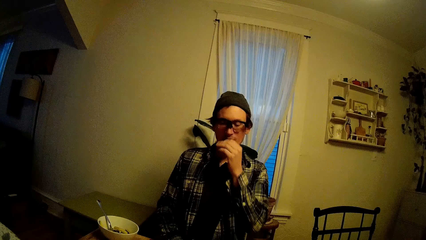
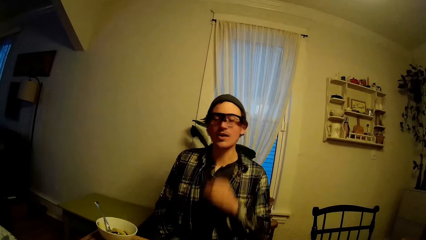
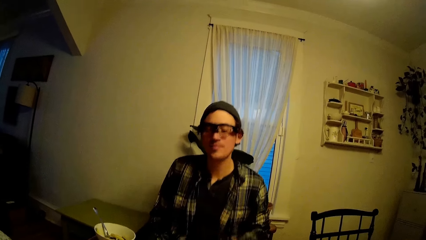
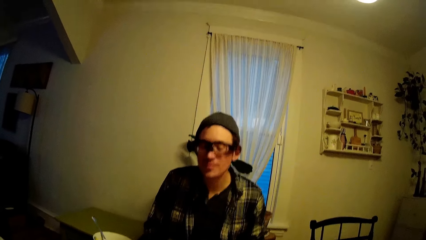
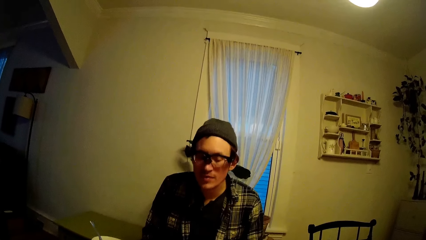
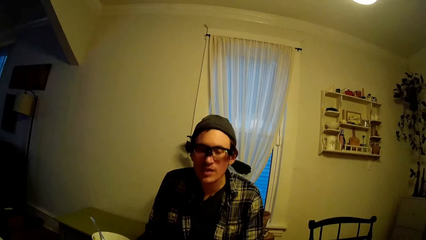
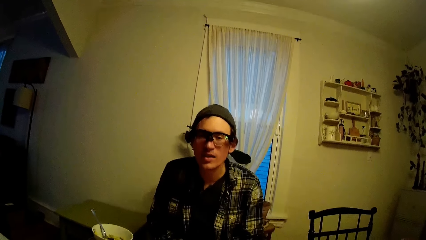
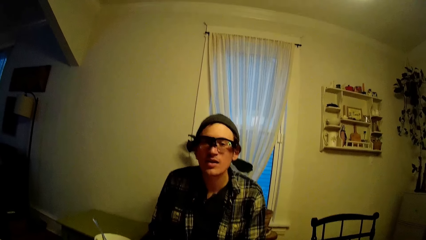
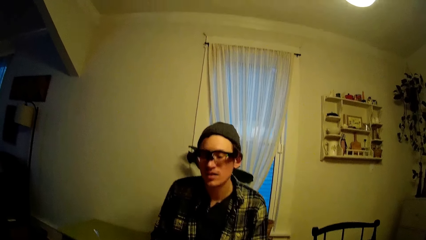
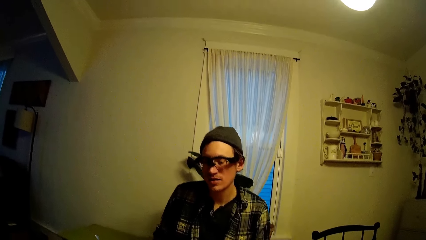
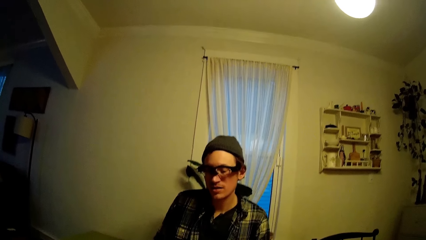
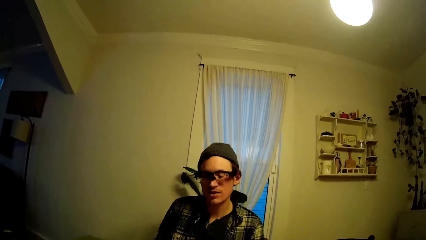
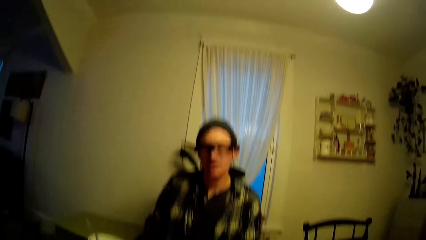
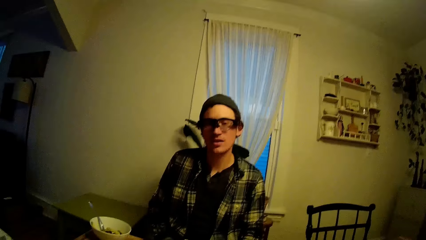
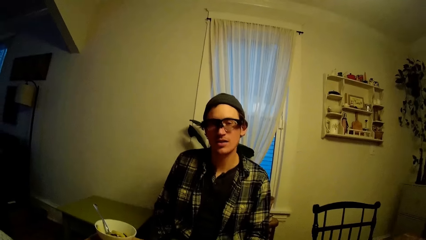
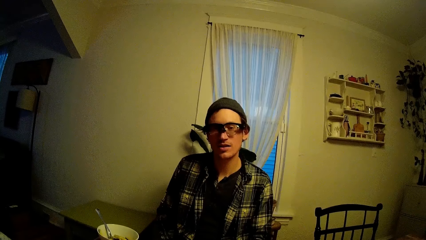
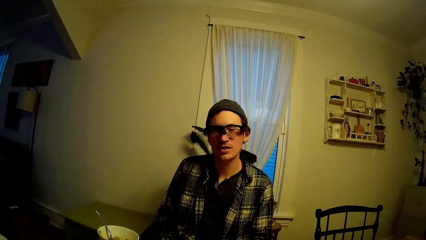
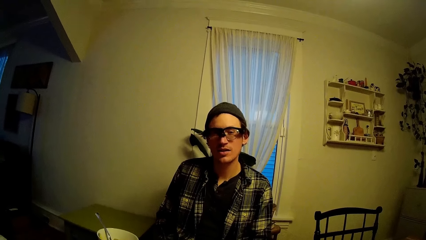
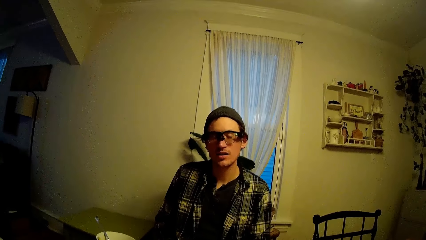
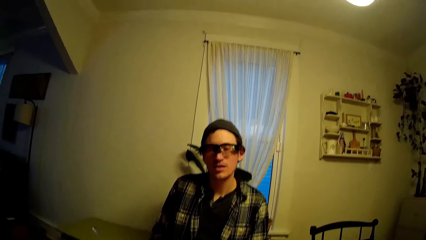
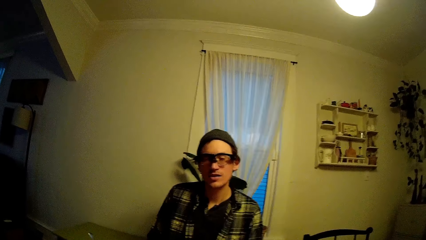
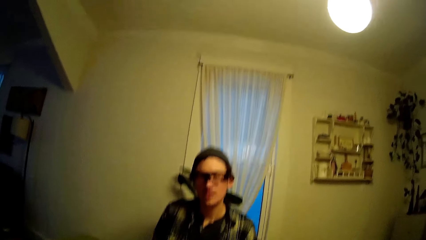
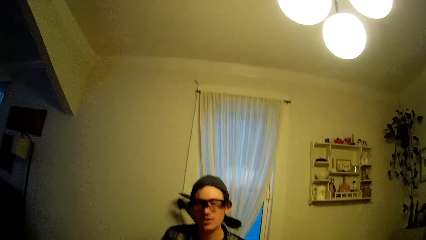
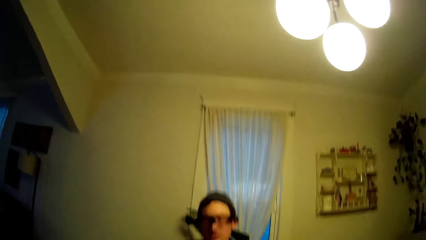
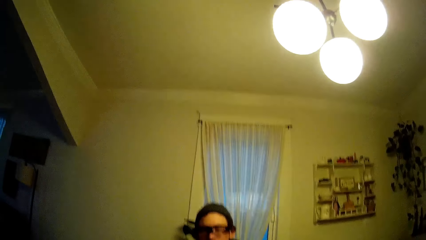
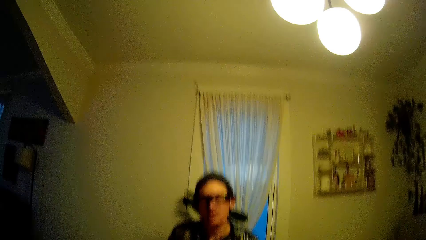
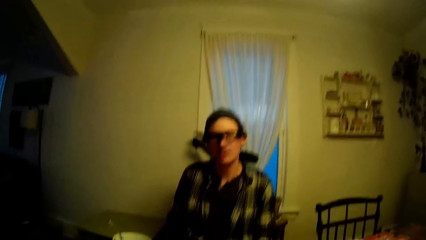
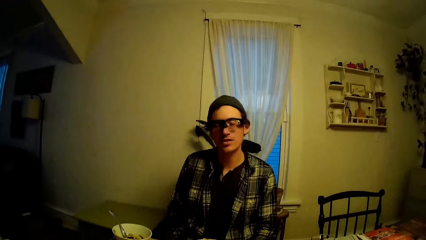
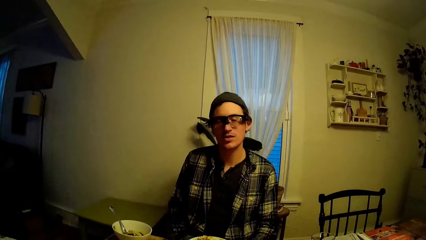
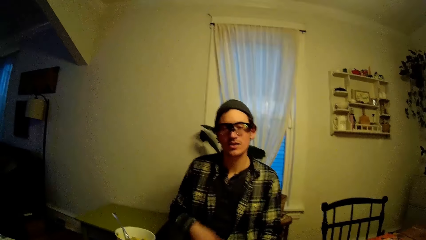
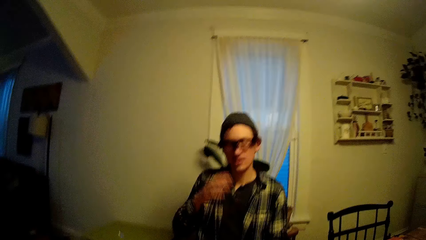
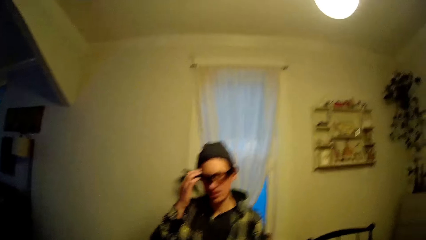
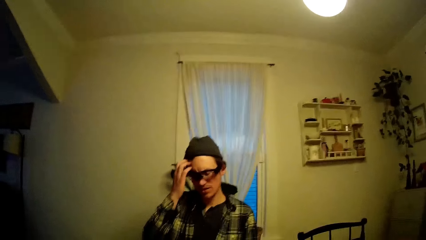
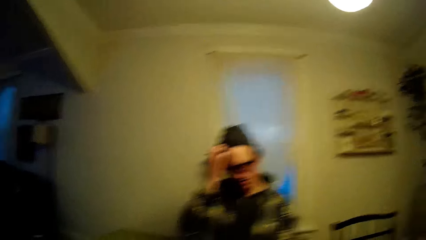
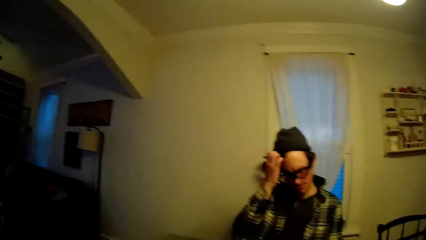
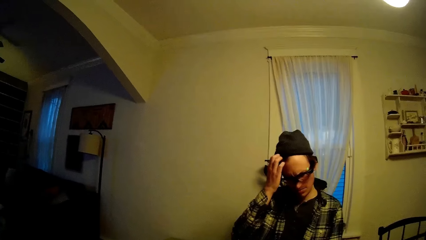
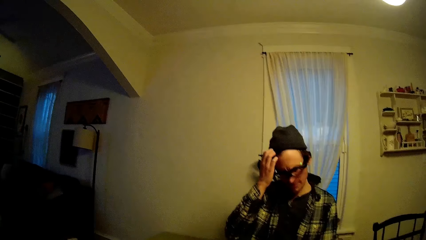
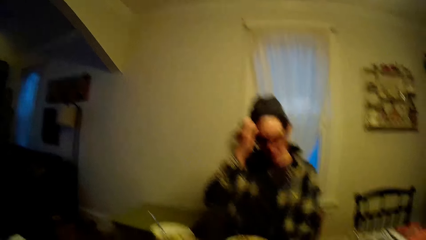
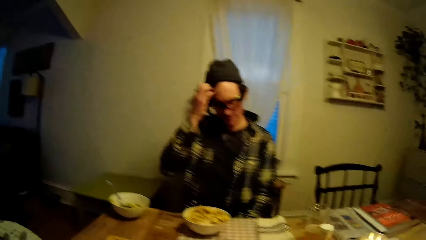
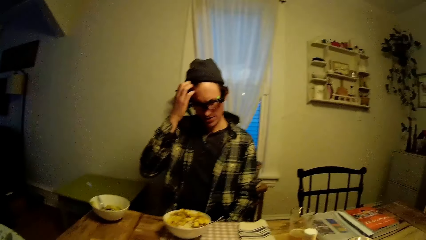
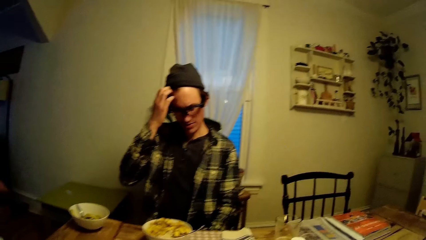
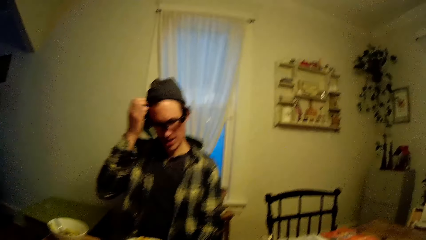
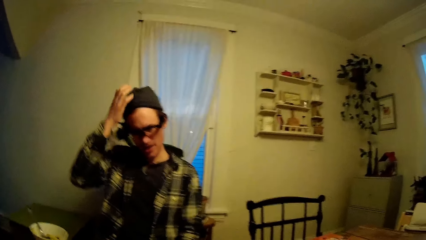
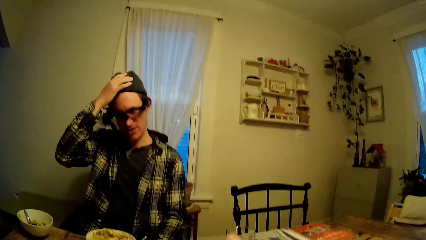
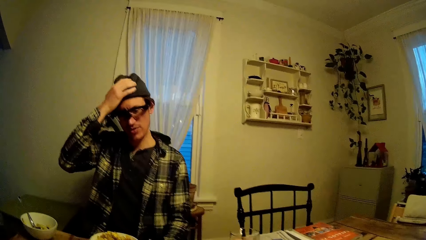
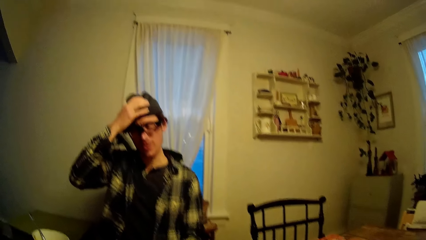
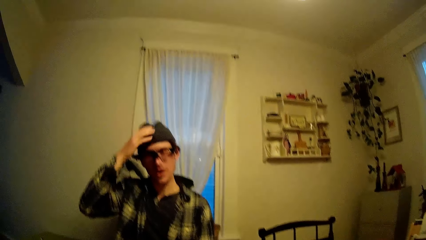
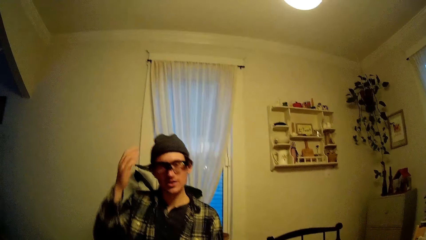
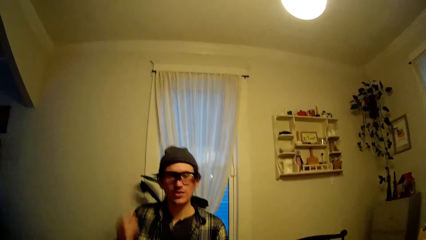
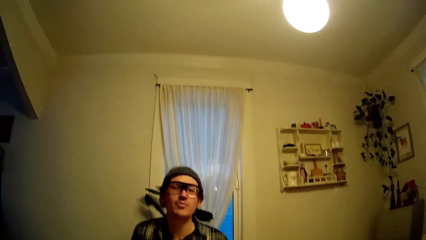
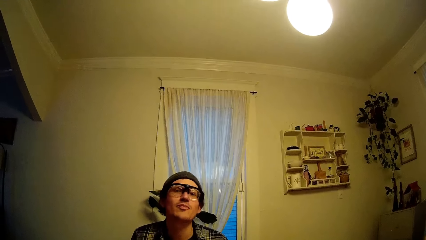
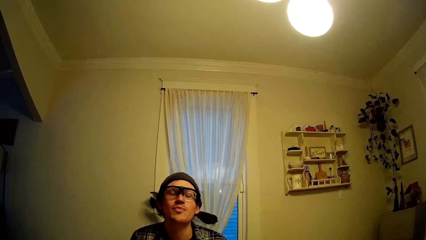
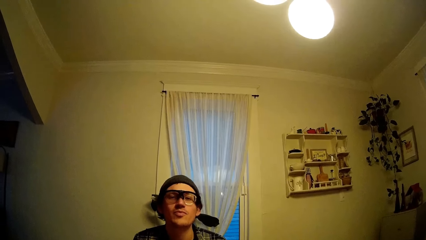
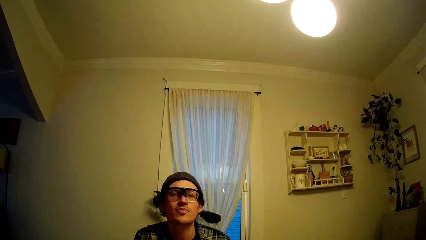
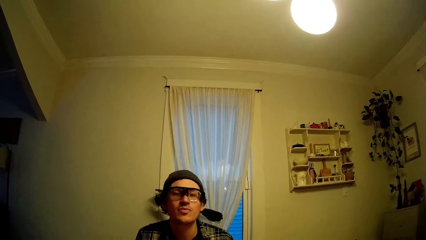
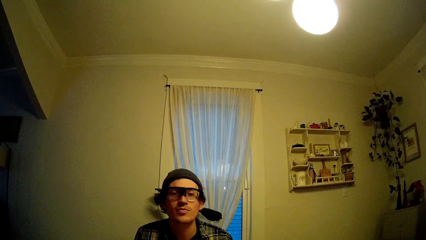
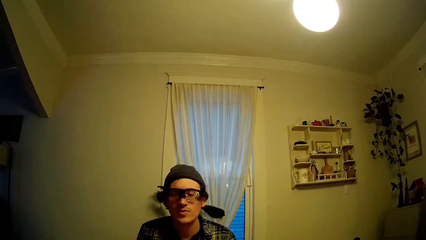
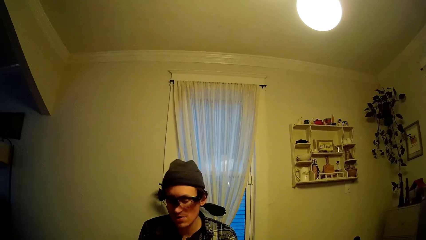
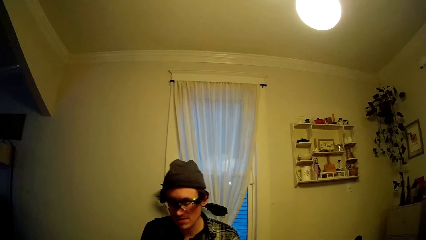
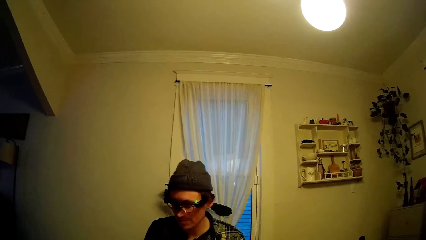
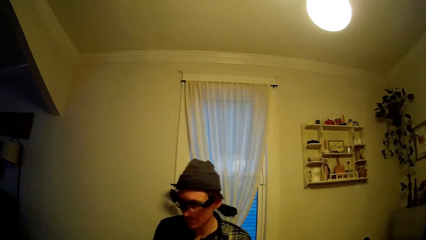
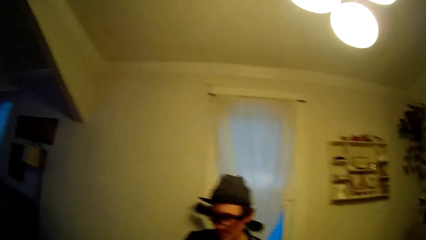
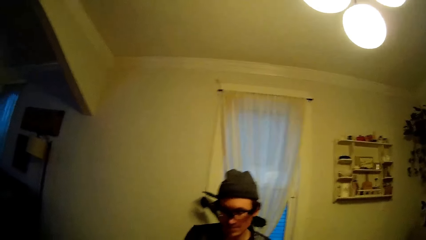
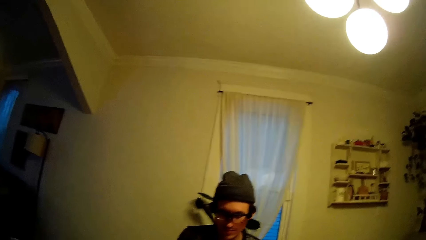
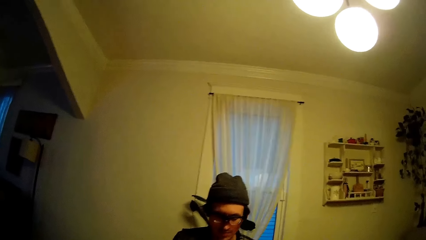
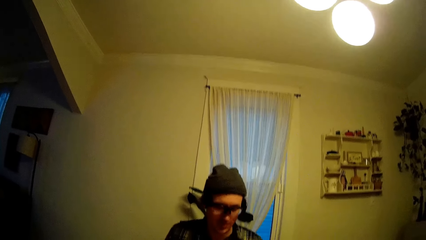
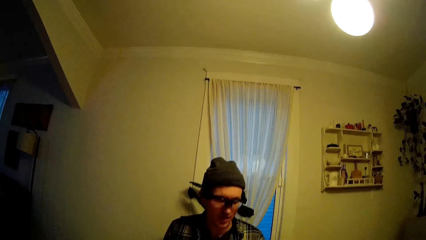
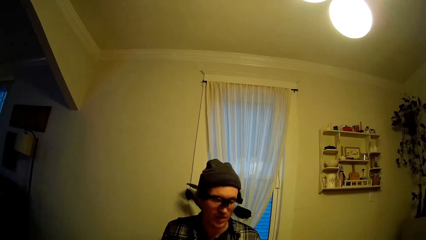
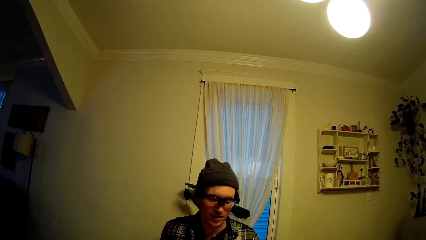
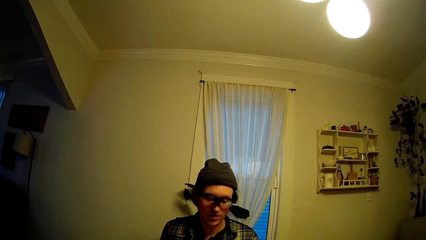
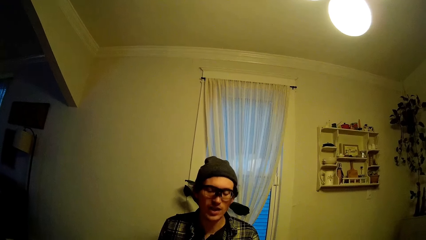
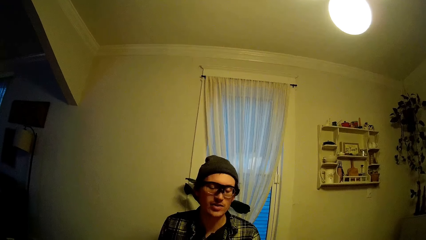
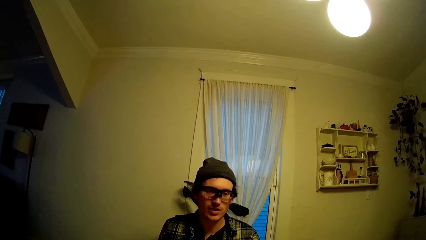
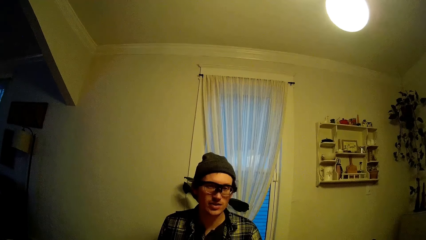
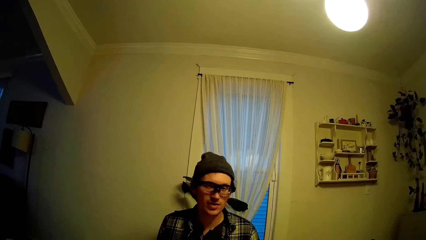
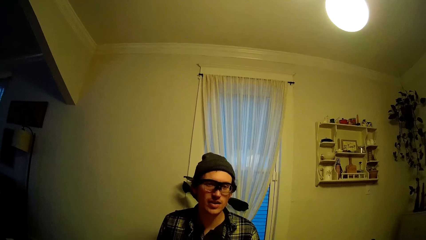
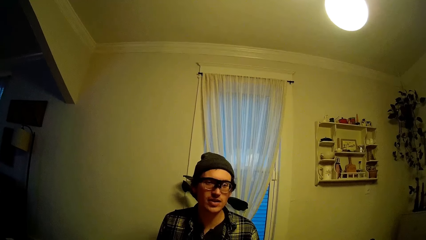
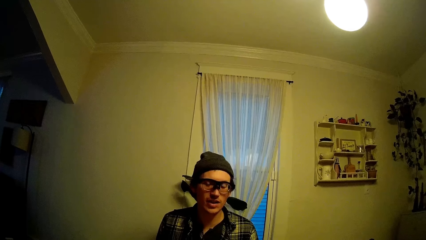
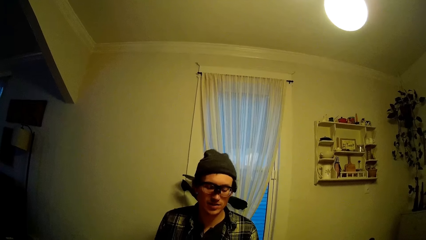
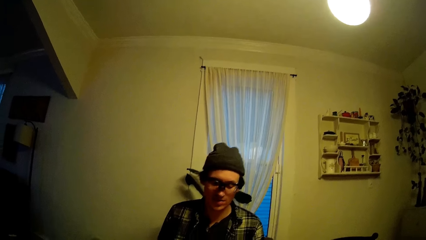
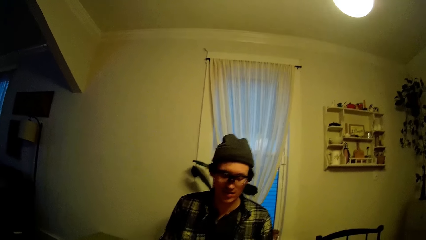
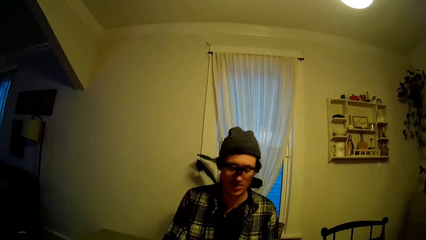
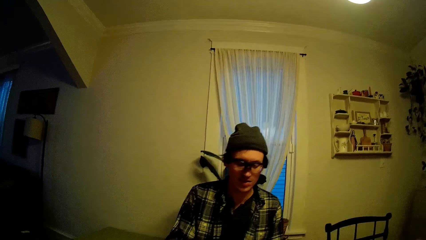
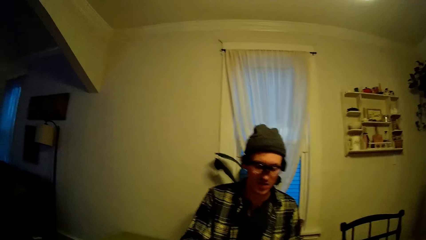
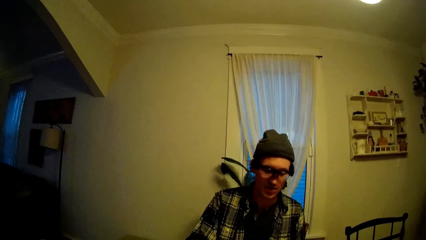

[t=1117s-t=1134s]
The man talks to the camera wearer. The man lowers his left hand. The camera wearer talks to the man. The man scratches the side of his hair with his right hand. The camera wearer talks to the man. The man rubs the head with the hand. The man talks to the camera wearer and rubs the head with the hand again. The man adjusts his cap with his right hand. The camera wearer talks to the man. The man talks to the camera wearer.
